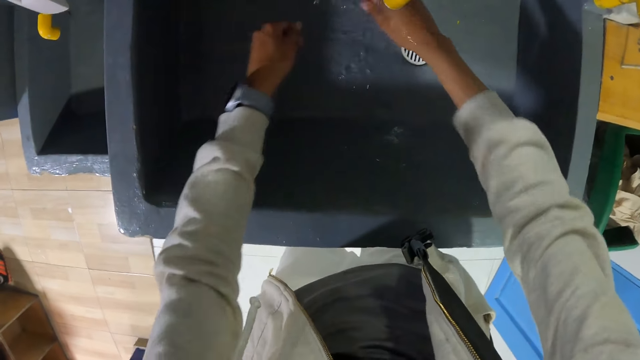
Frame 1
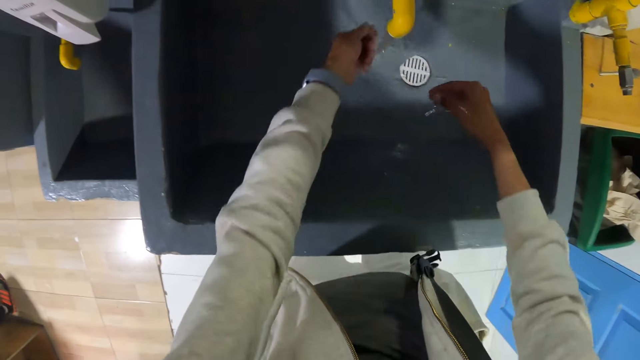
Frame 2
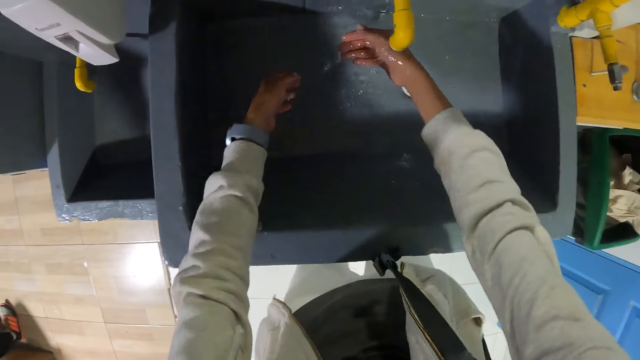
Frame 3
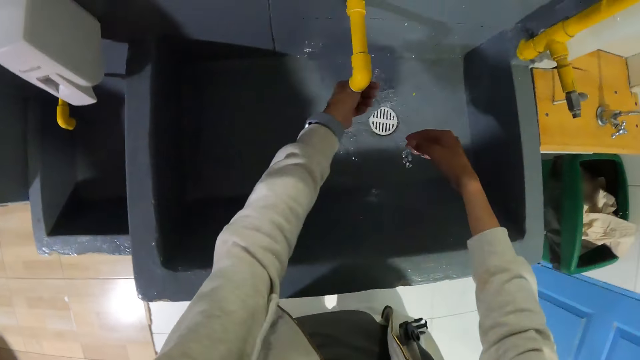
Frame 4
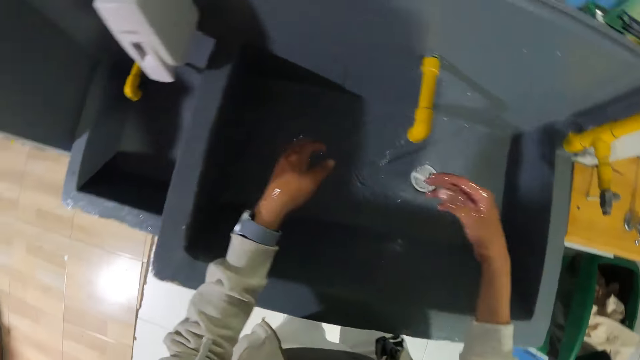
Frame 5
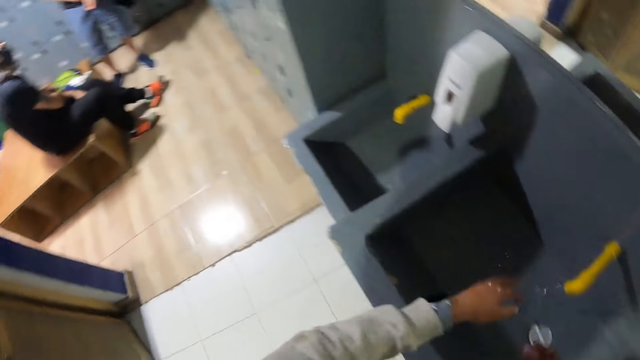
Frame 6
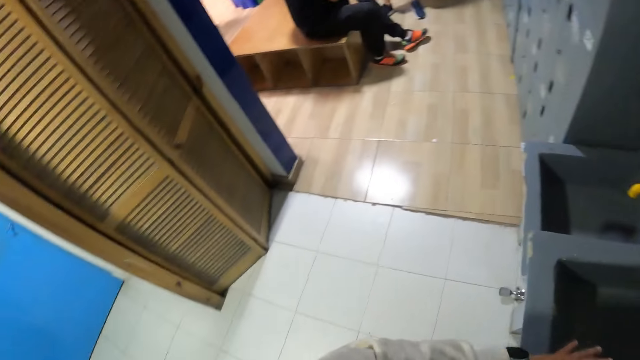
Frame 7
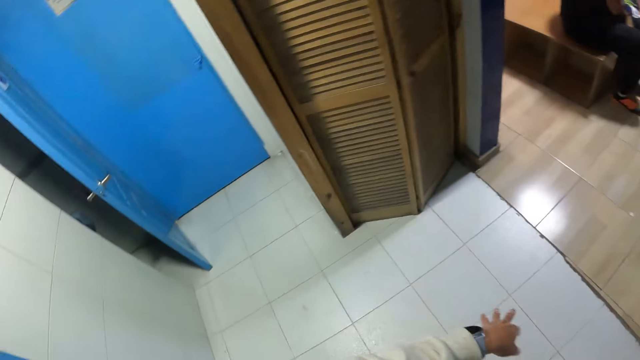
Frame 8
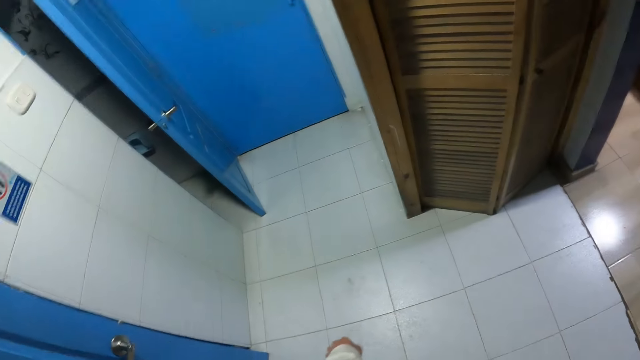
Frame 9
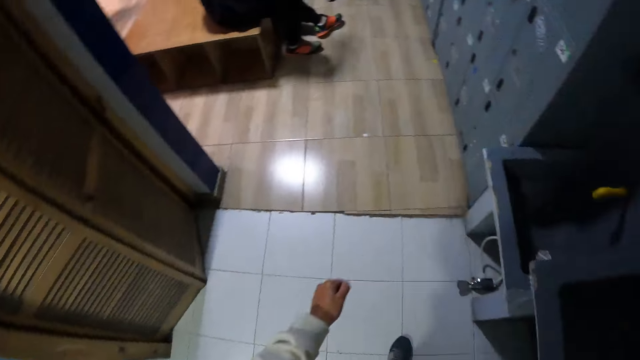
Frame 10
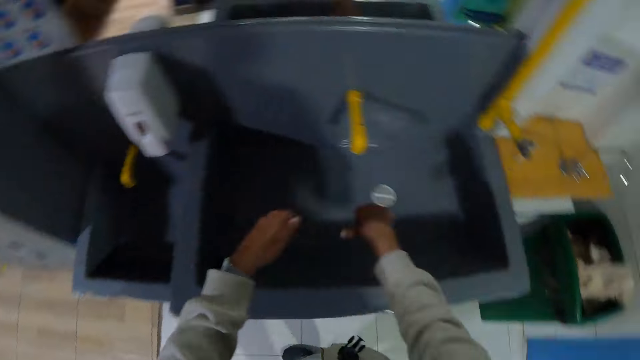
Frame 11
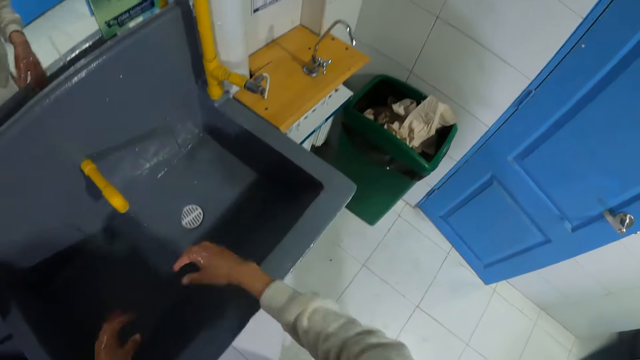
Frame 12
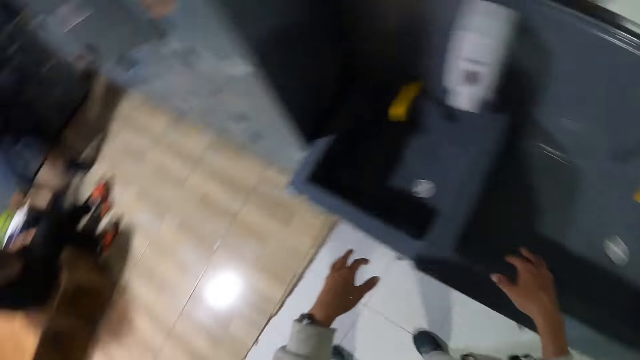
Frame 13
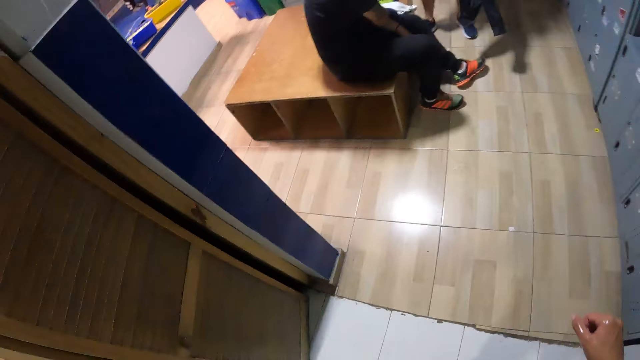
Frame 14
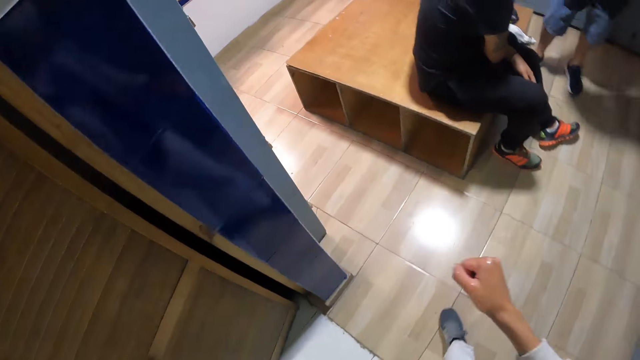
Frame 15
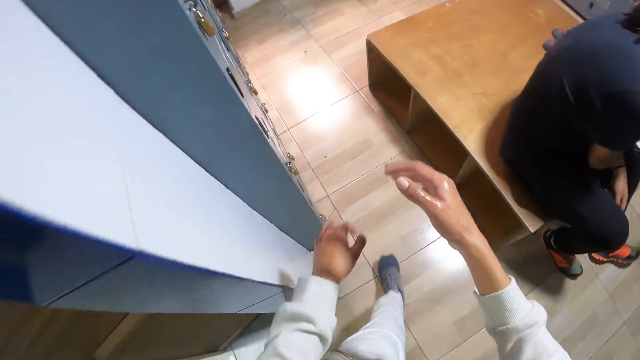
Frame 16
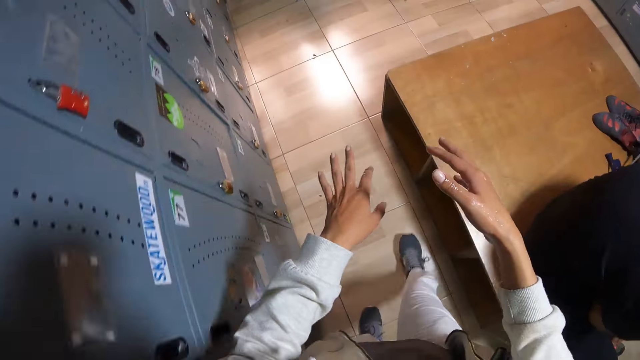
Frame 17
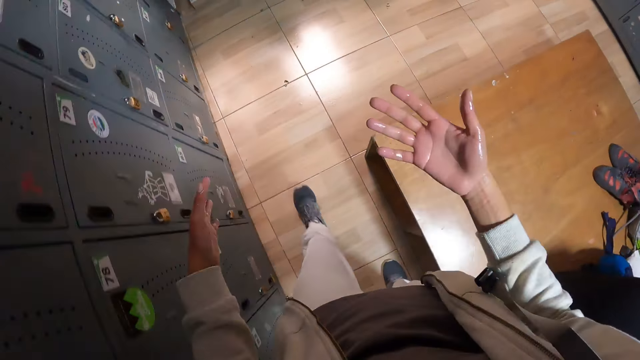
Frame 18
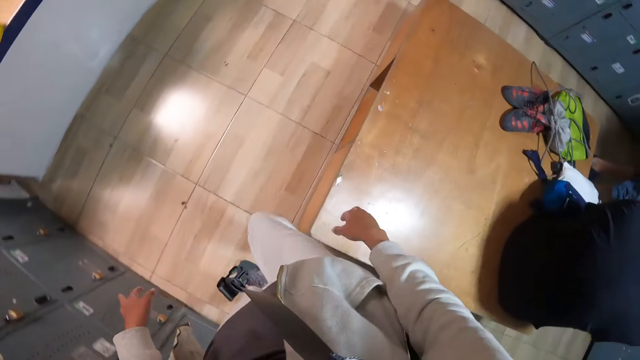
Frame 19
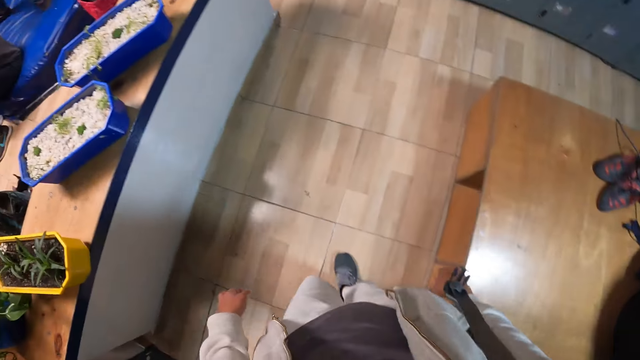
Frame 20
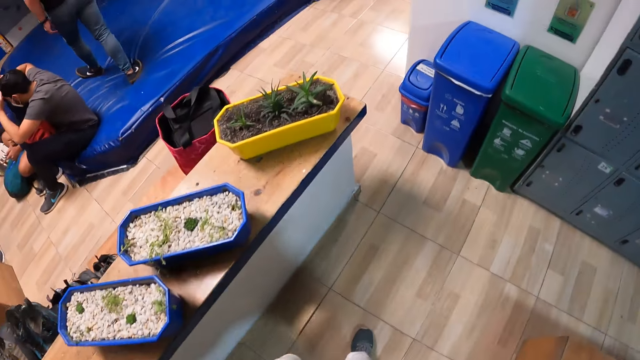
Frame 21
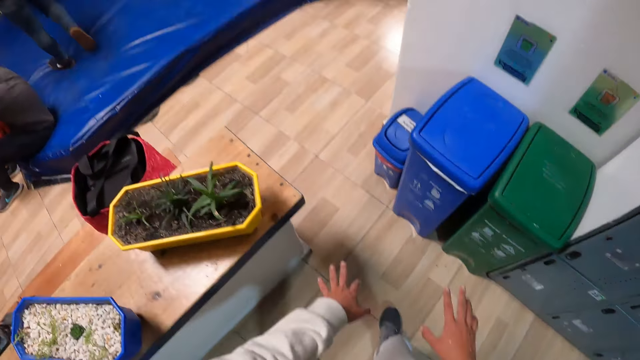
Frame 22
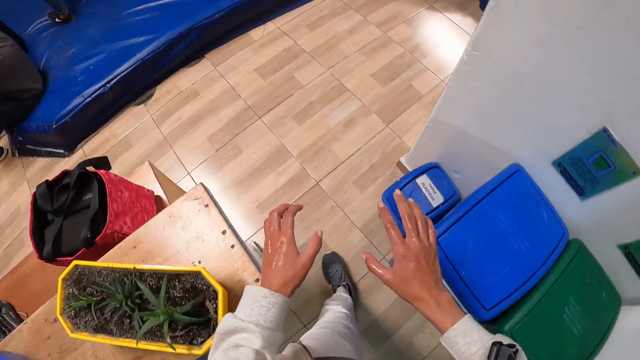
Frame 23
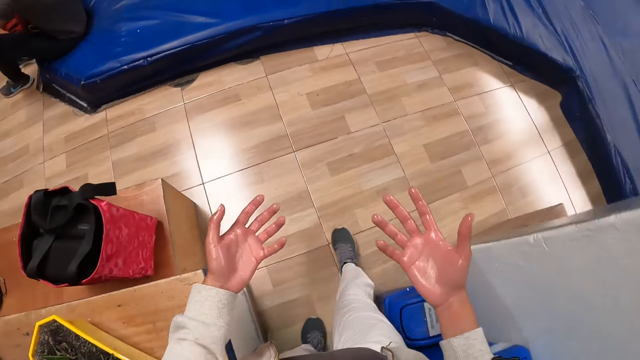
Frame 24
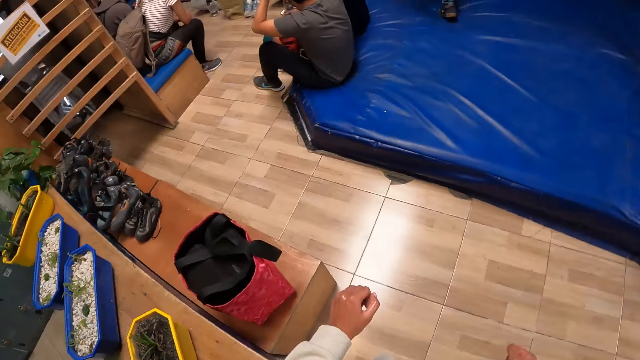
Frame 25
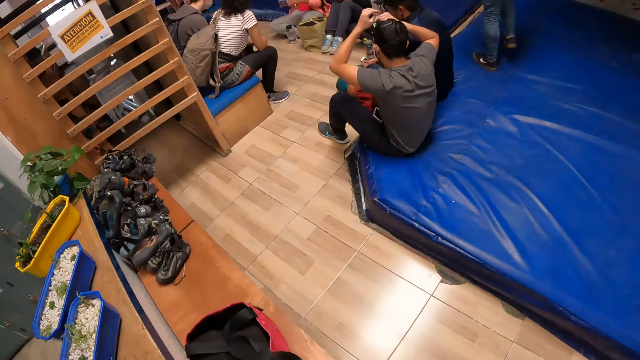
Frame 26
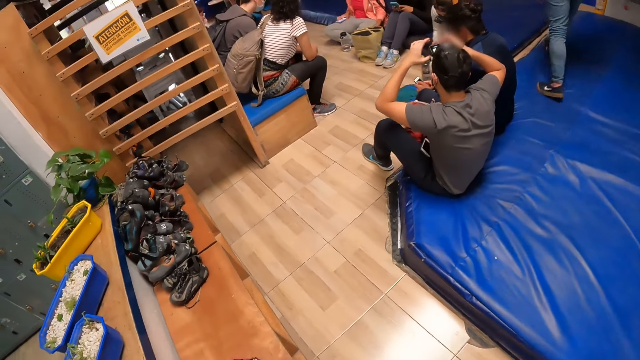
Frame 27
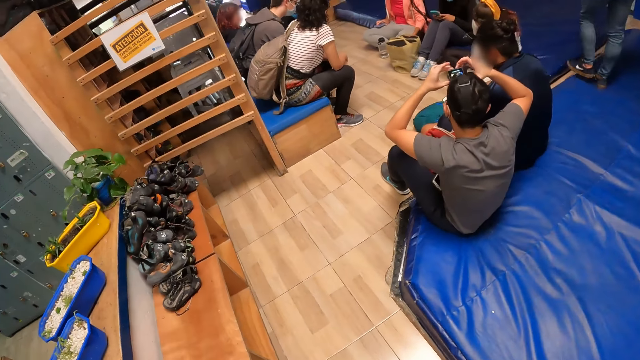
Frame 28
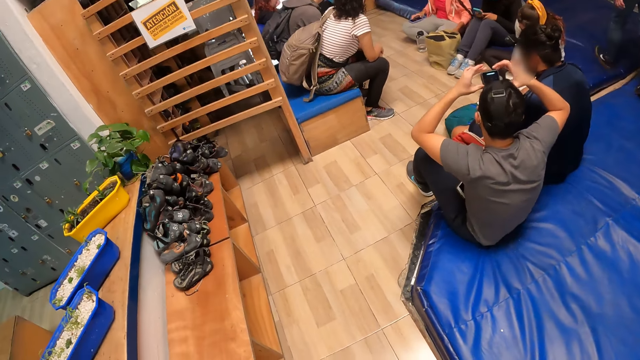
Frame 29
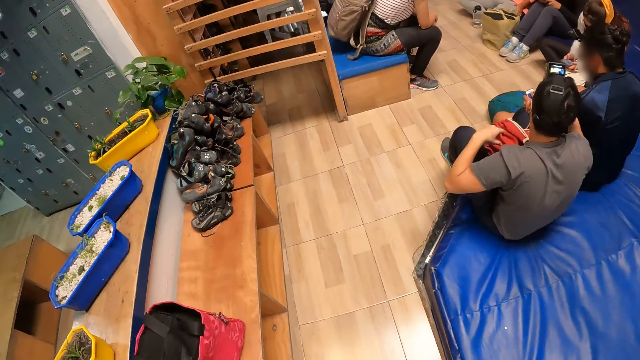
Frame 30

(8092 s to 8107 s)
The camera wearer shakes hands in the sink. He turns around in the washroom. He shakes hands in the sink. He walks out of the washrooms. He looks at his hands. He looks around the room.

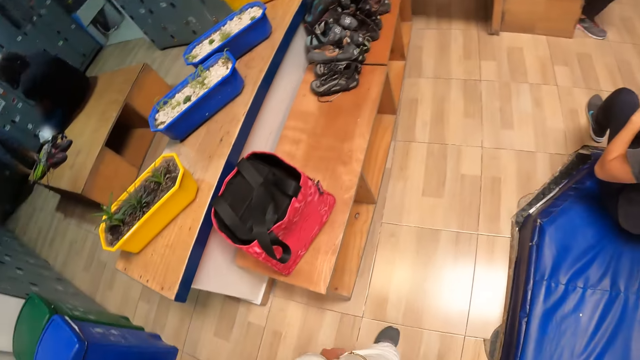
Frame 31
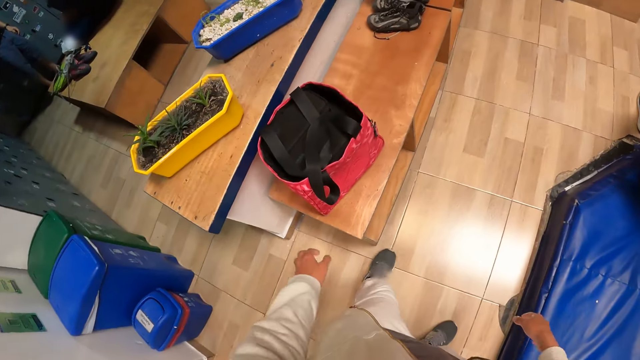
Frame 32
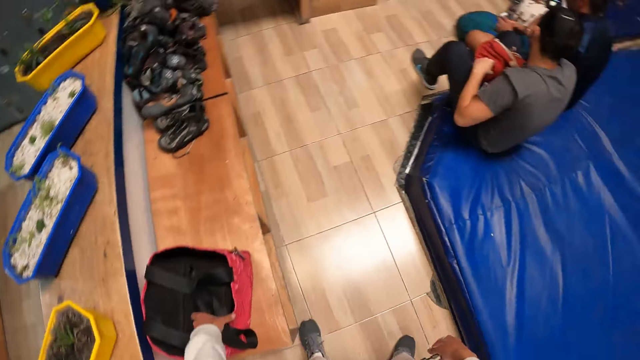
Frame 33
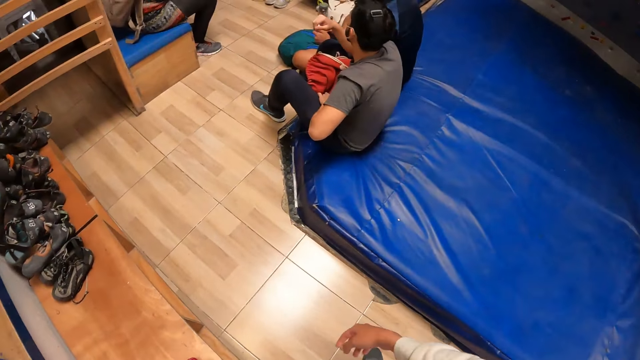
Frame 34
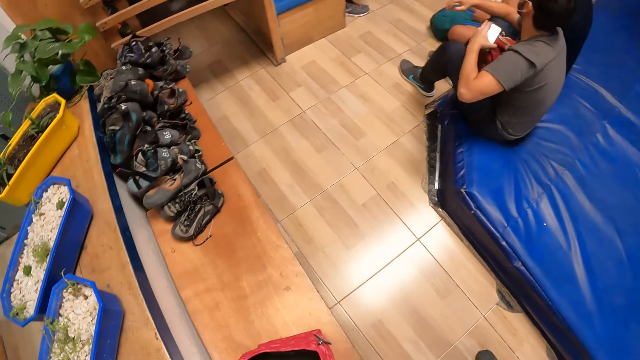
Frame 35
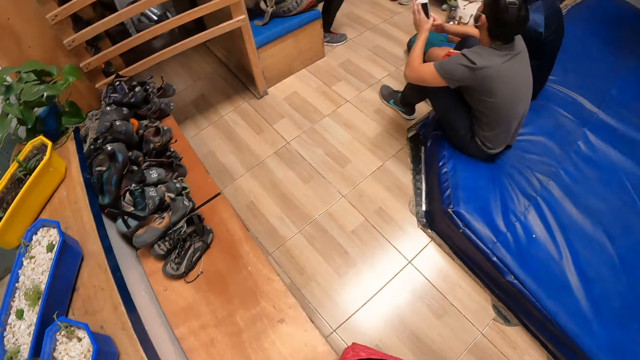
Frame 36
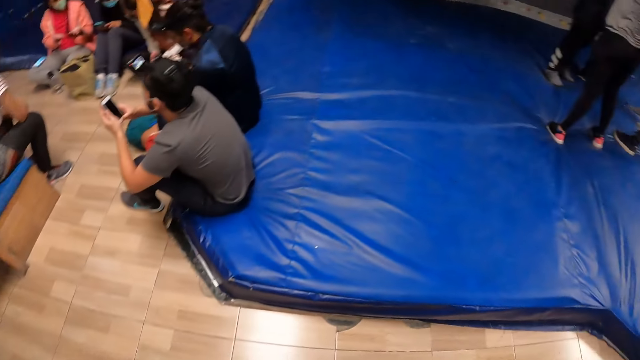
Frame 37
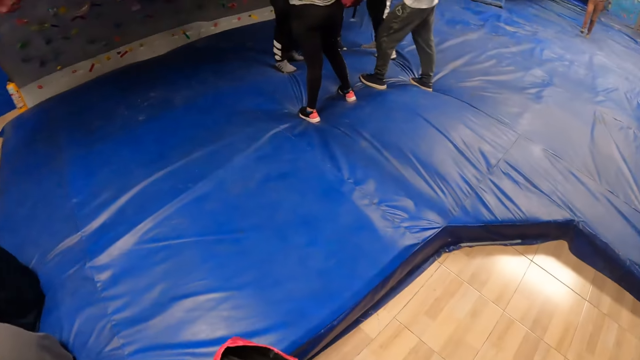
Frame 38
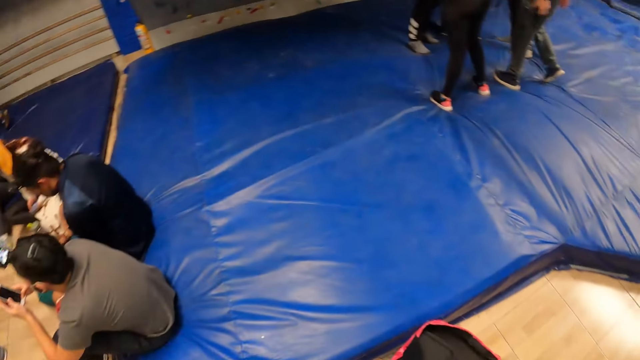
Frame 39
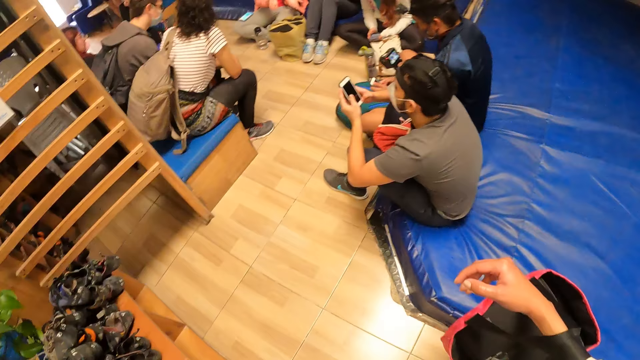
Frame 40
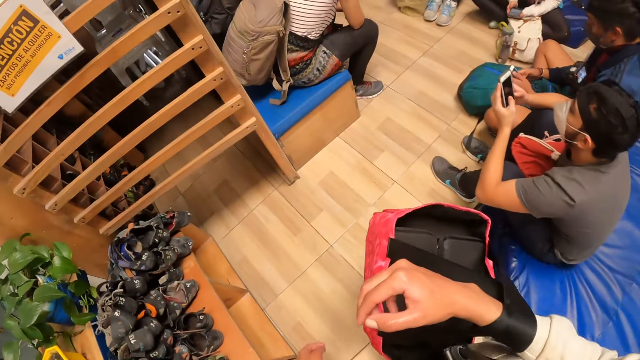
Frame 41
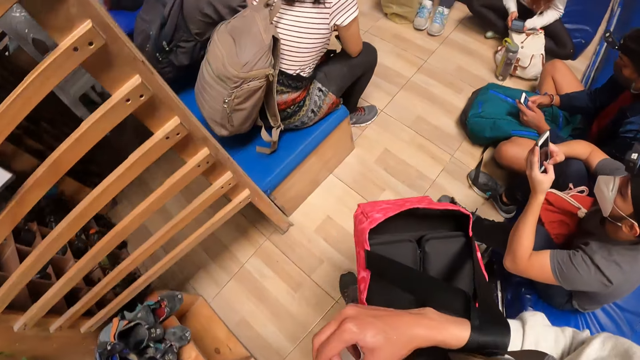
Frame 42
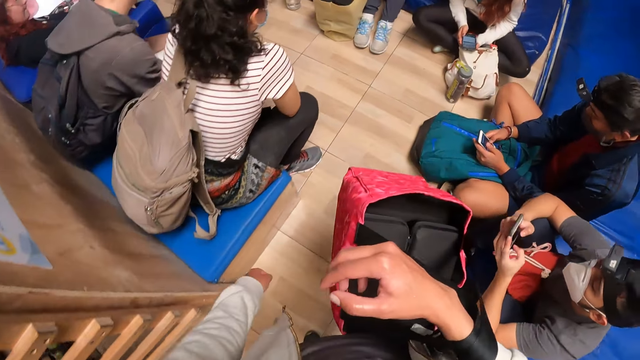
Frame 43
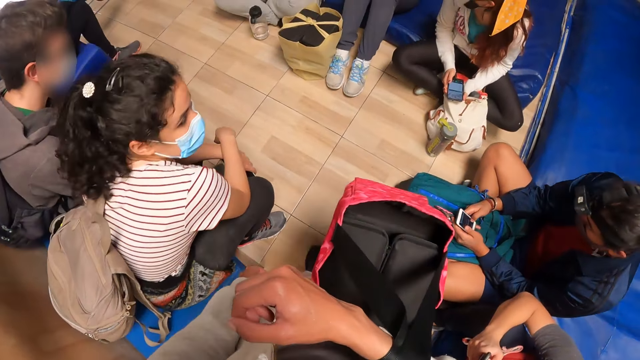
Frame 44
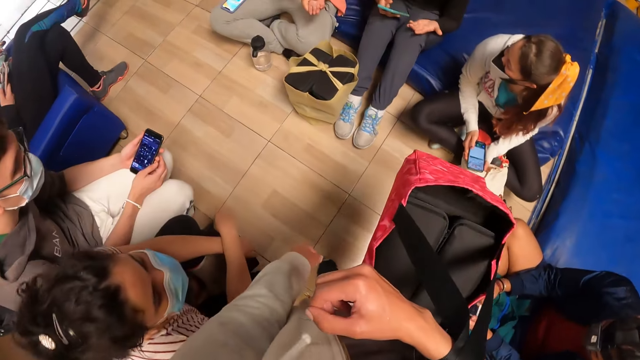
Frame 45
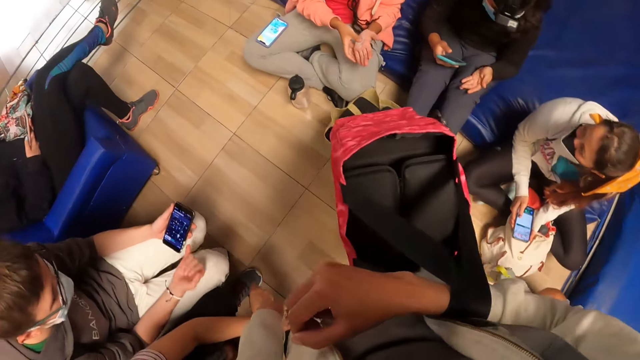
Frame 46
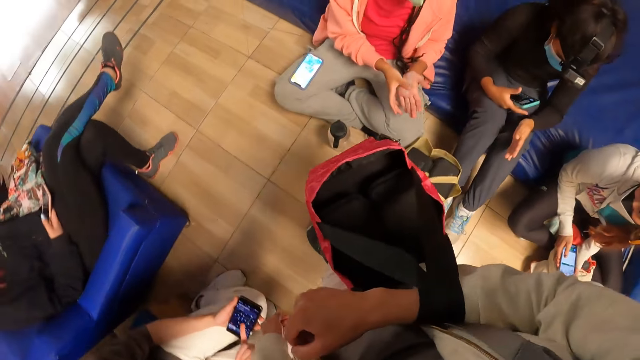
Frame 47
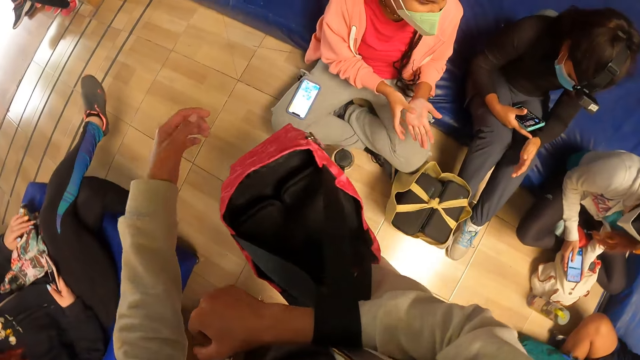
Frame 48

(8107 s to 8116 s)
The camera wearer lifts the carrier bag from the bench with both hands. They look around the room. They walk on the corridor.
